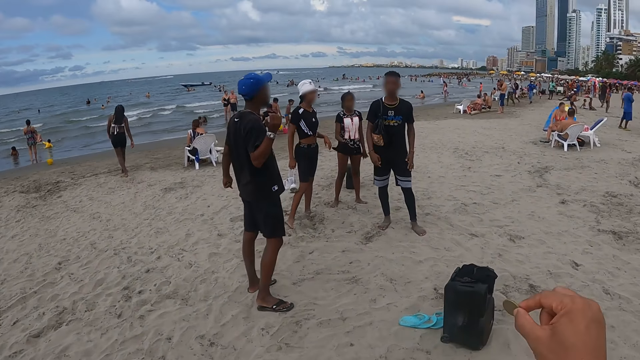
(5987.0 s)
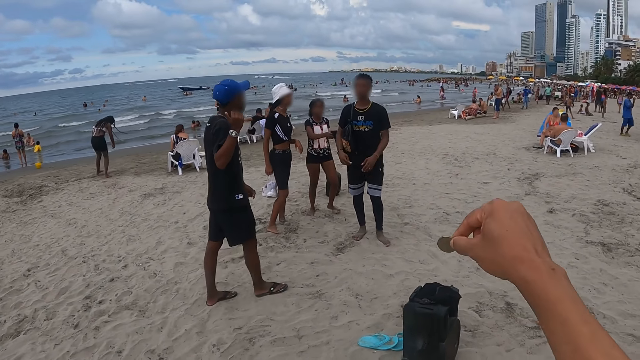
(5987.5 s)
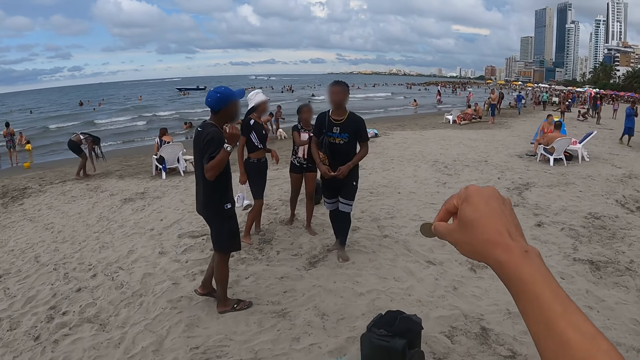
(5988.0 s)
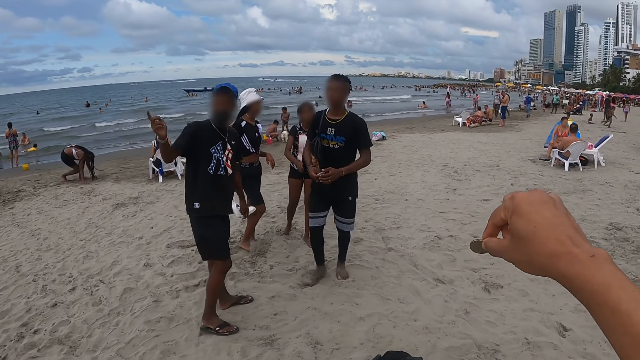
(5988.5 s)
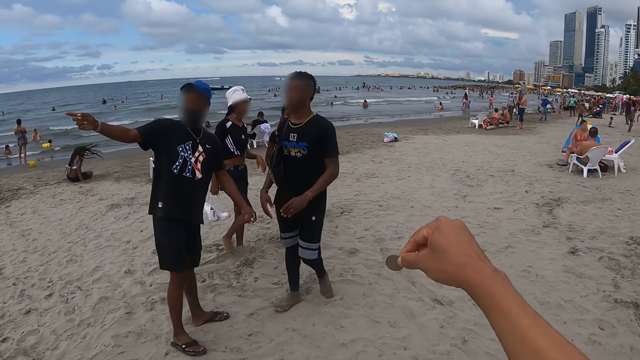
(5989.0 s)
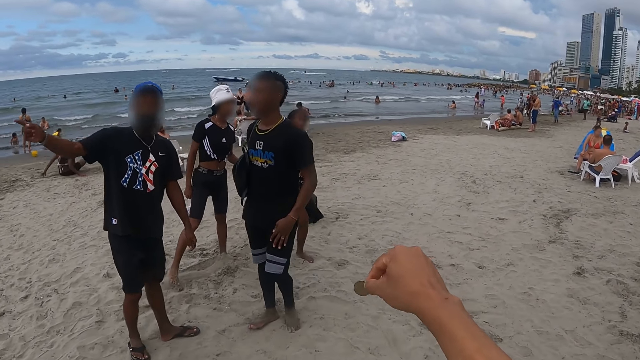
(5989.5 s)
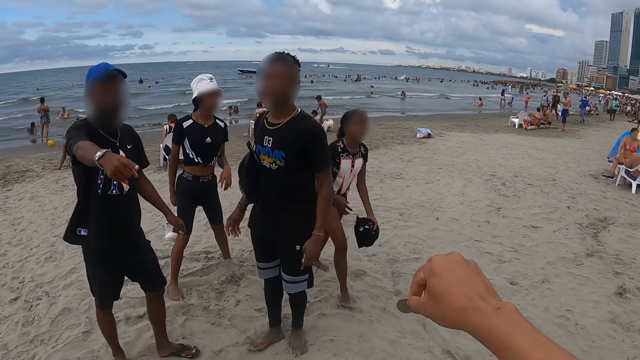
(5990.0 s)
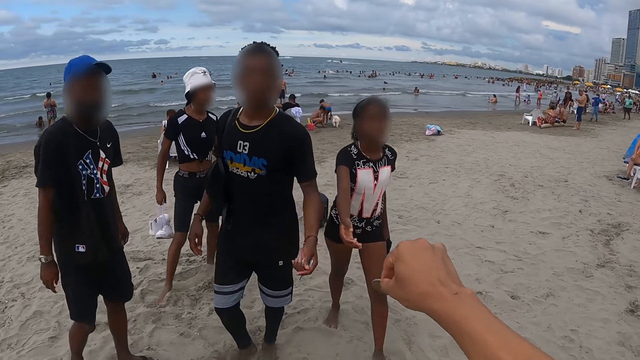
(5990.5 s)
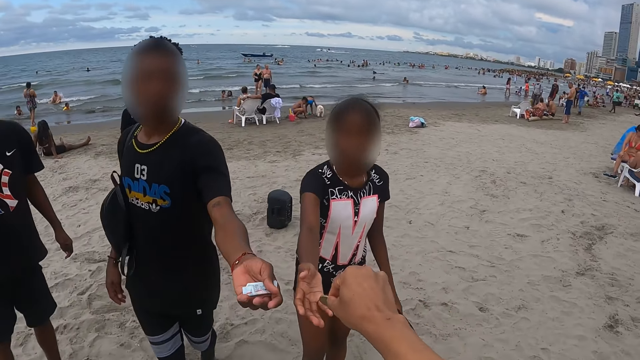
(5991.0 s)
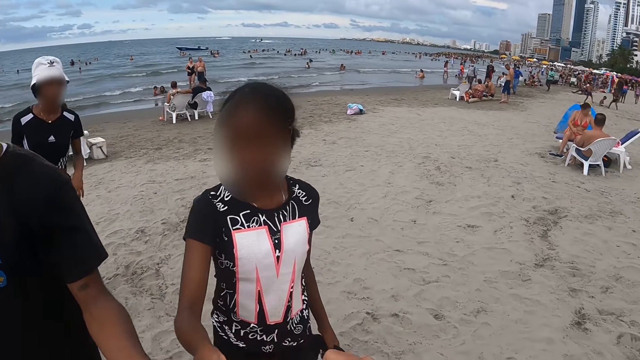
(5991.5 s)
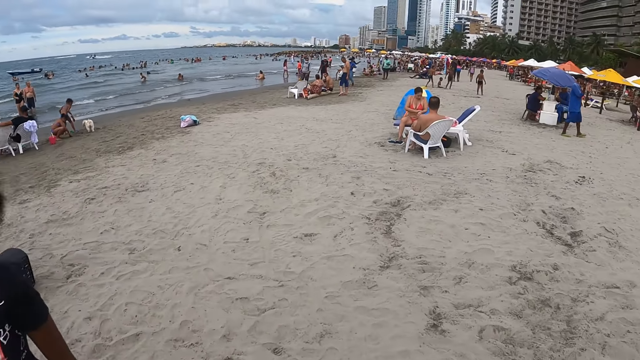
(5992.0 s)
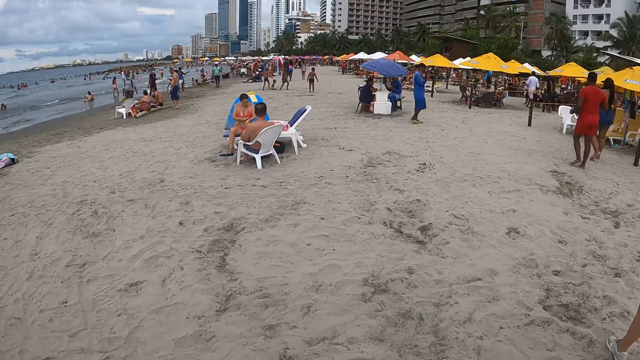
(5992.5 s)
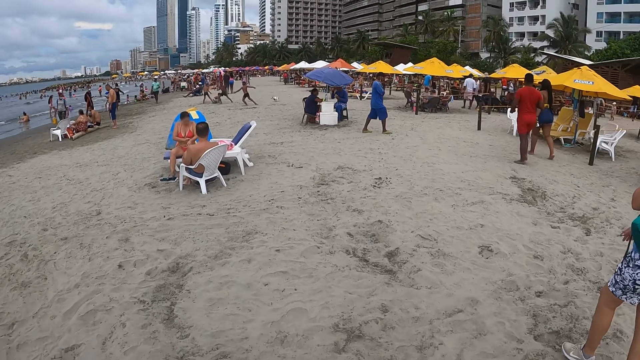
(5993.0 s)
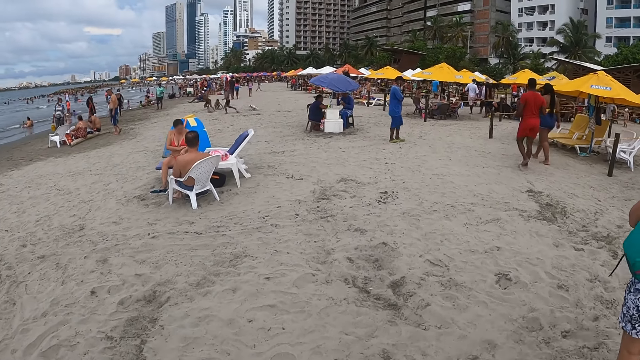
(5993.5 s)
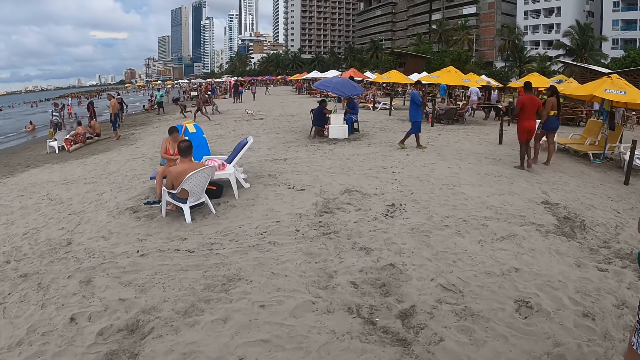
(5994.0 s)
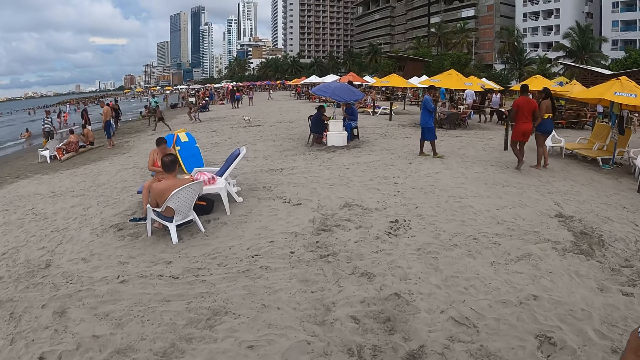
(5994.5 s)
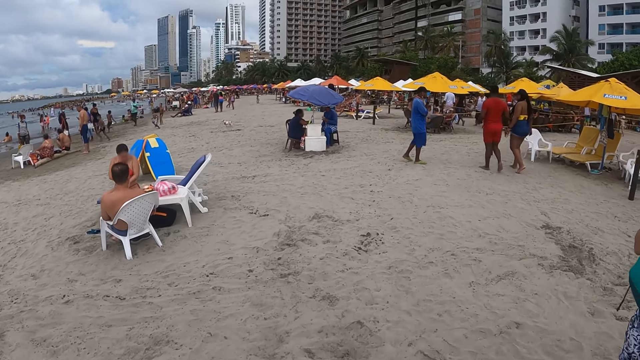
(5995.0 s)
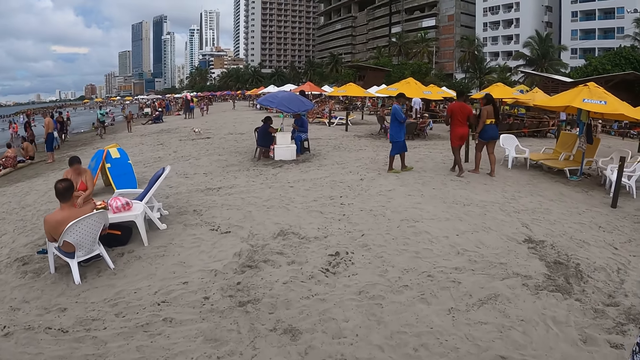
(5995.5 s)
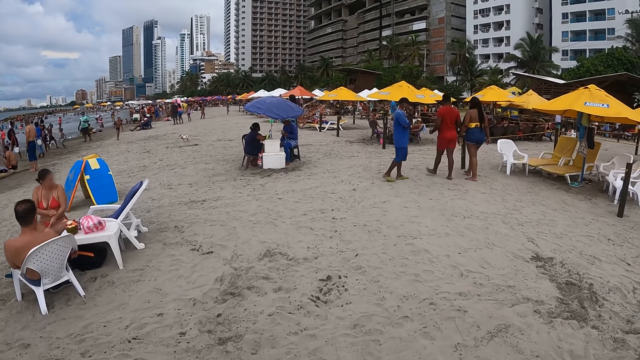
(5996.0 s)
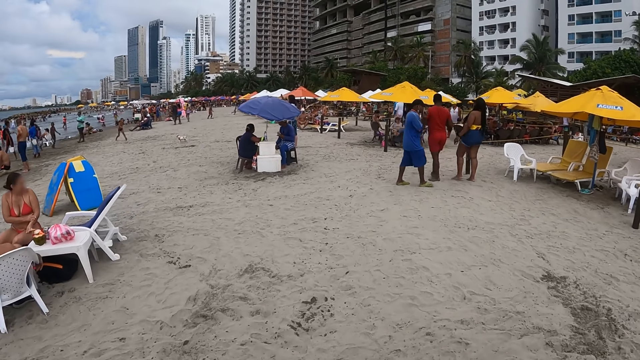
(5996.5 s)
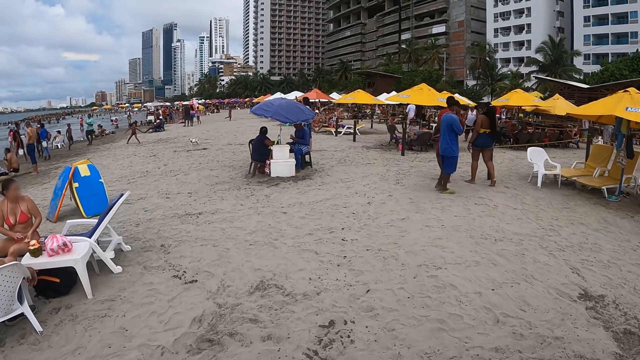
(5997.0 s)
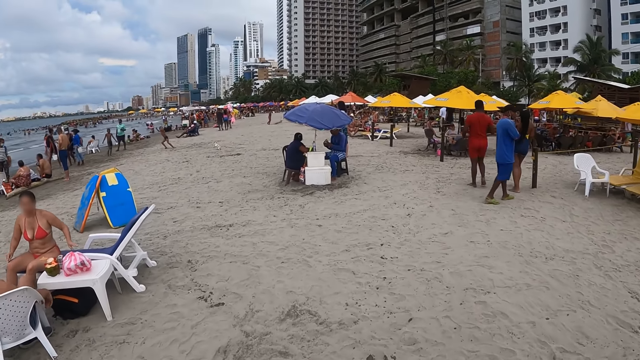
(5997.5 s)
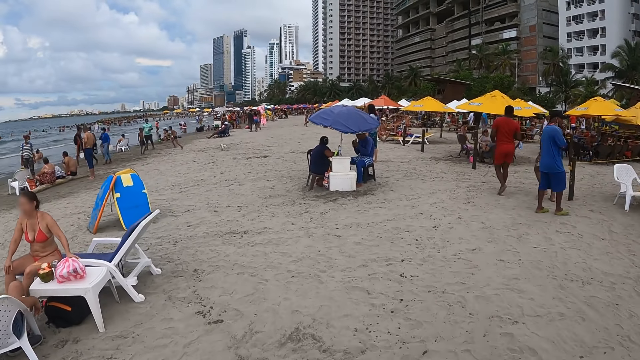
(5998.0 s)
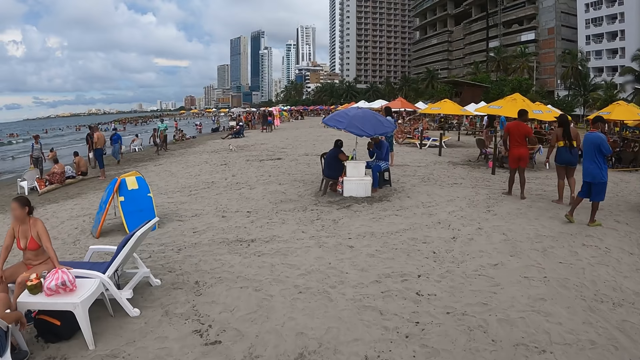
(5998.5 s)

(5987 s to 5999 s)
The camera wearer holds money or a coin on his hand. He shakes the coin. A person points. The camera wearer shakes the coin. The person points. The camera wearer gives the money to a woman. Another person moves a hand. Another person holds a coin. The camera wearer looks around. He walks at the beach. Another person walks around.

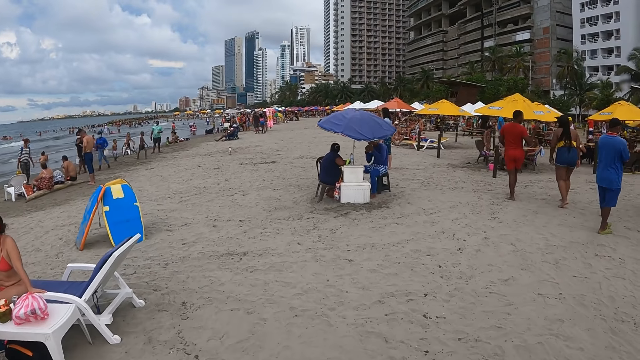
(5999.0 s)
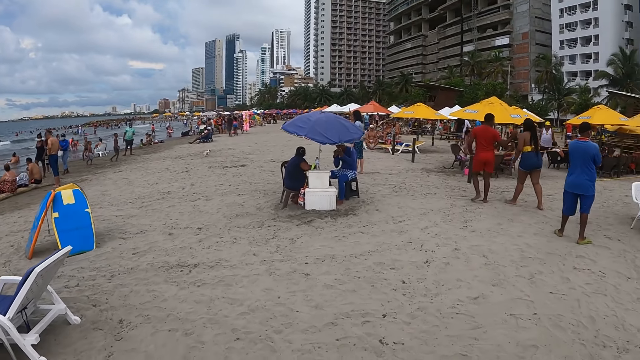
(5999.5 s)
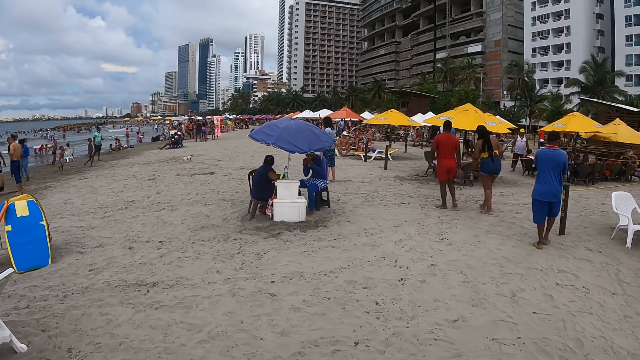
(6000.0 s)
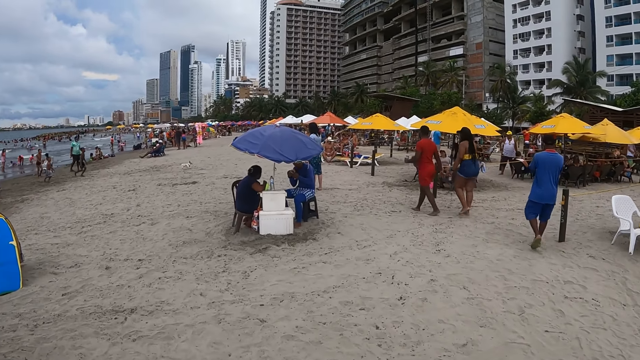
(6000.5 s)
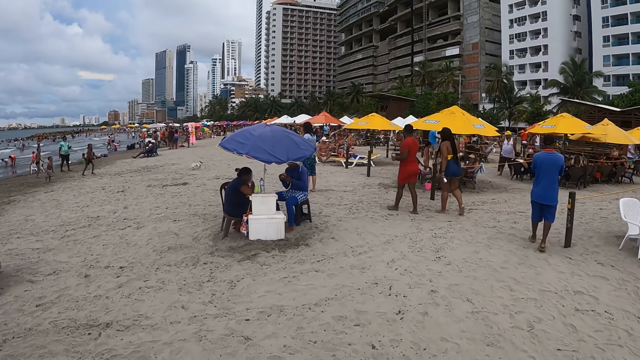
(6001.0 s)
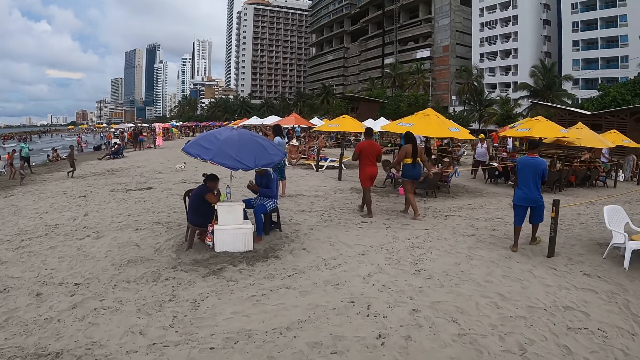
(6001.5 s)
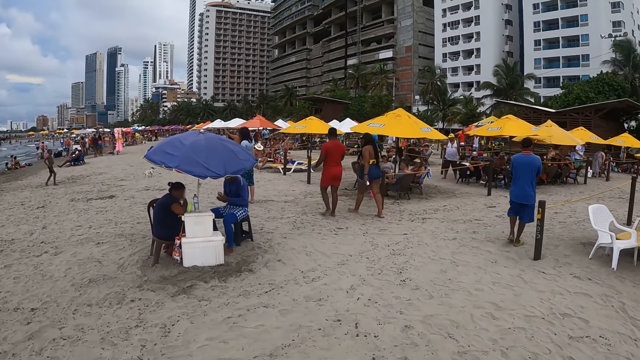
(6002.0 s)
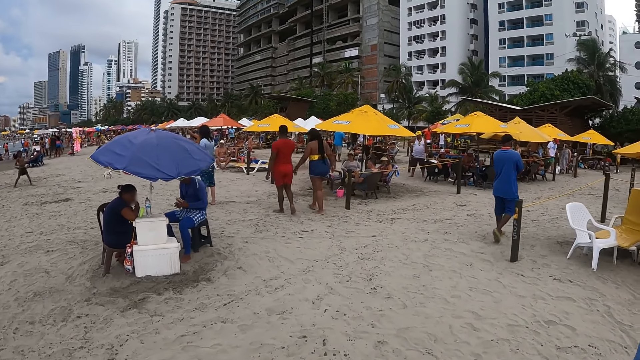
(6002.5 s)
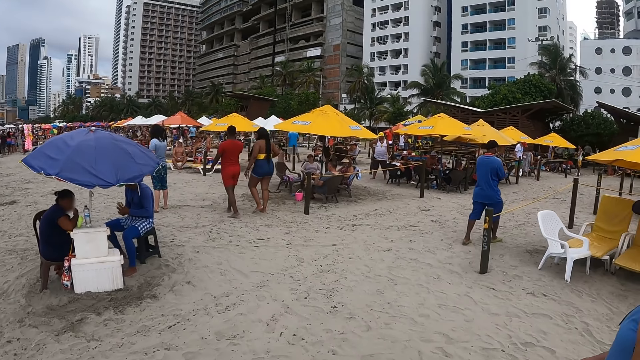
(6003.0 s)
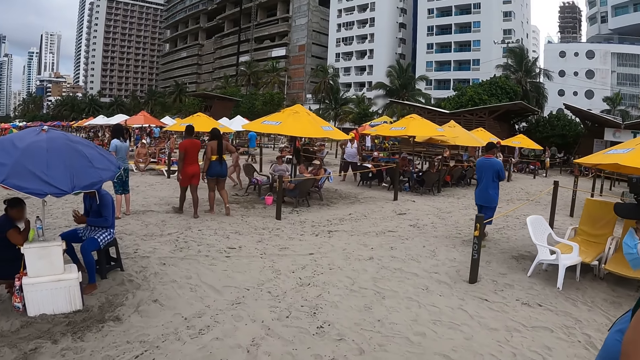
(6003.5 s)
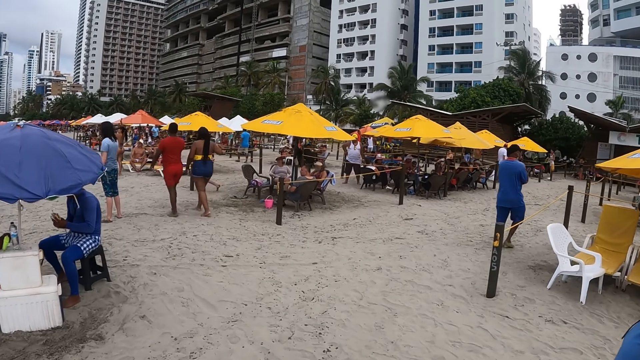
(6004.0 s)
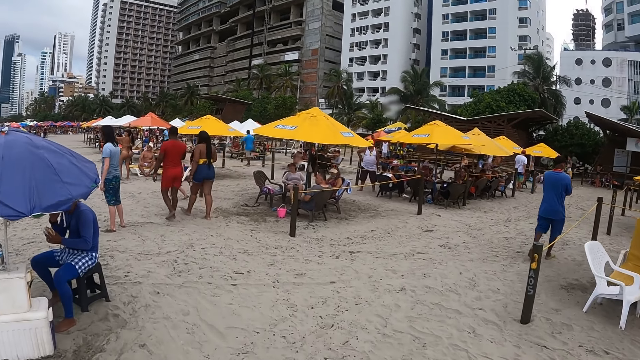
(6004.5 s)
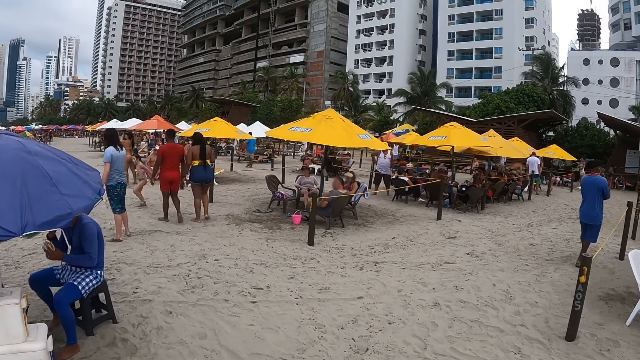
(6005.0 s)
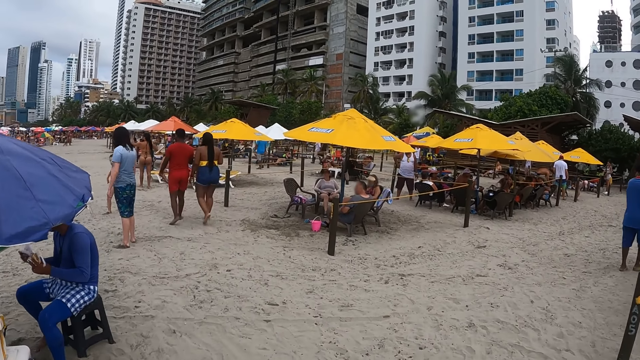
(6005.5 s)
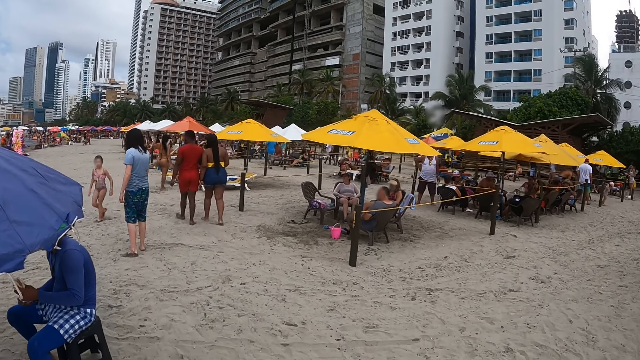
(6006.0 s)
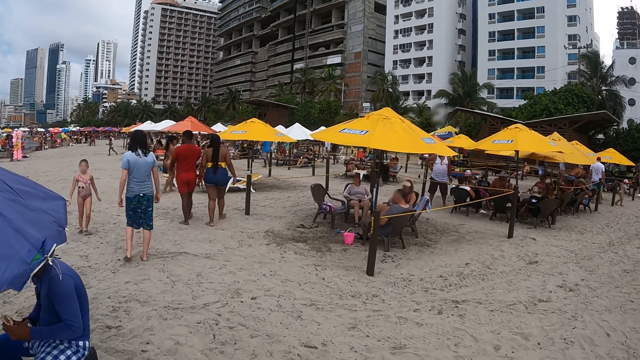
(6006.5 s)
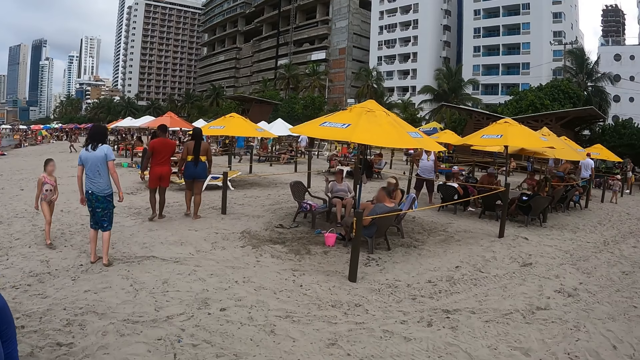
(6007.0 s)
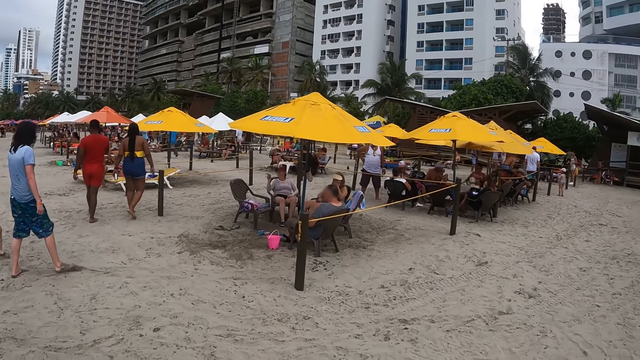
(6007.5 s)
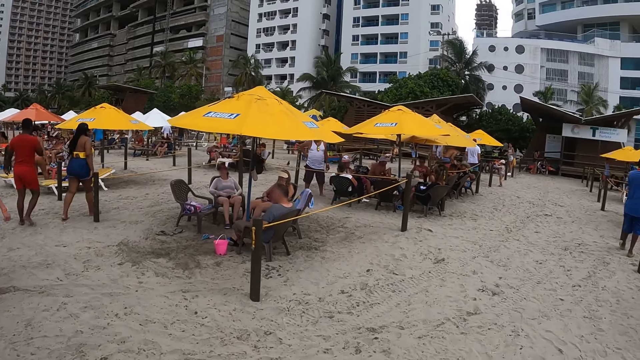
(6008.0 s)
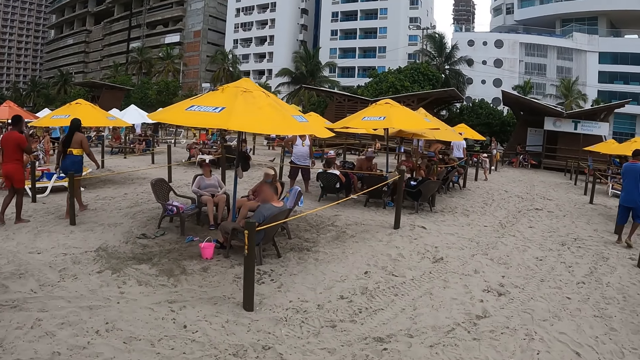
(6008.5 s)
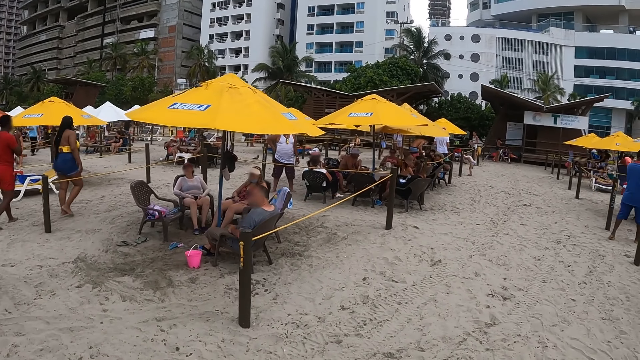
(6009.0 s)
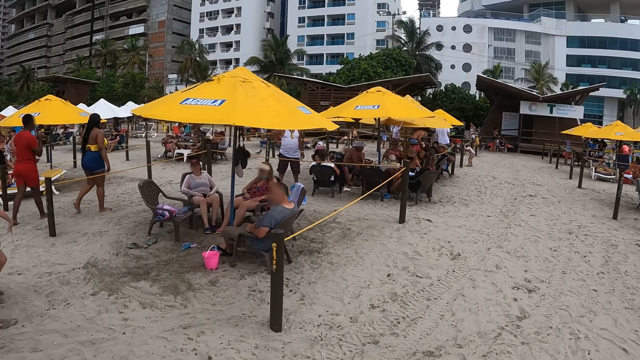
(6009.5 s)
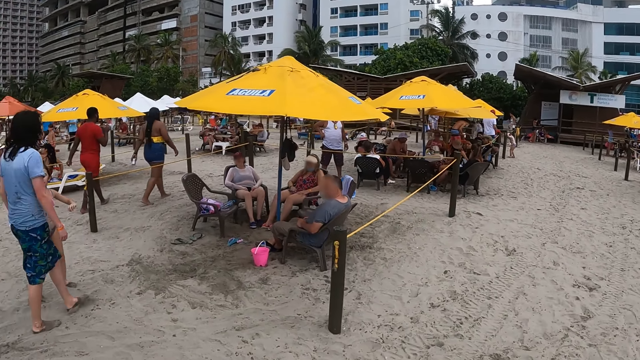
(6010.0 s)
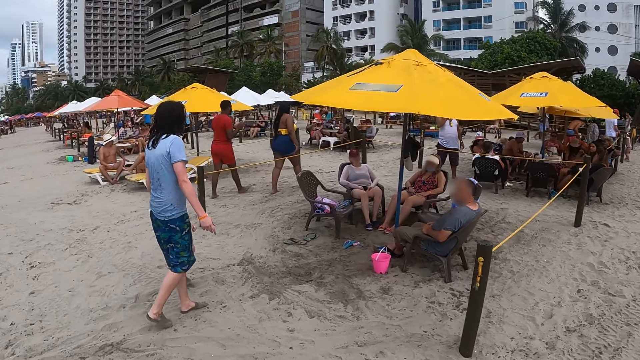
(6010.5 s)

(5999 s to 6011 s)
The camera wearer looks around.
